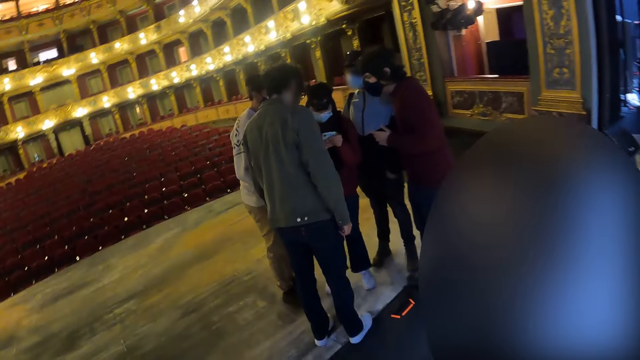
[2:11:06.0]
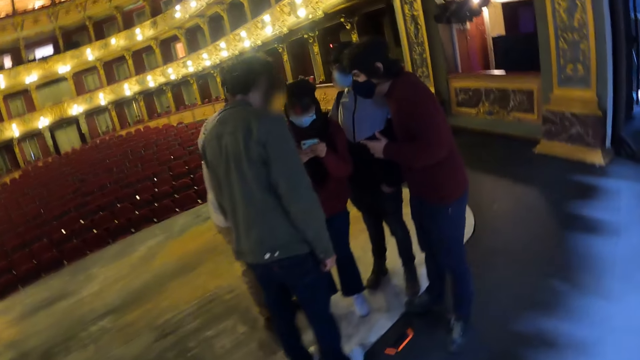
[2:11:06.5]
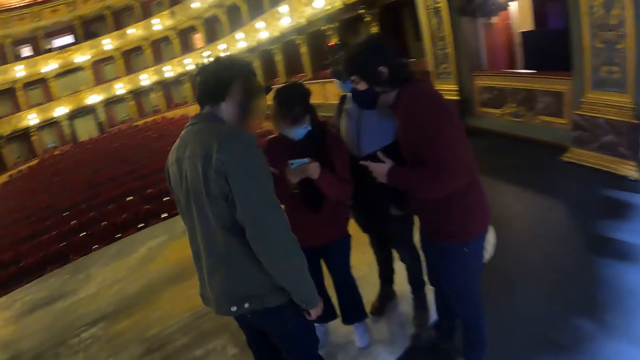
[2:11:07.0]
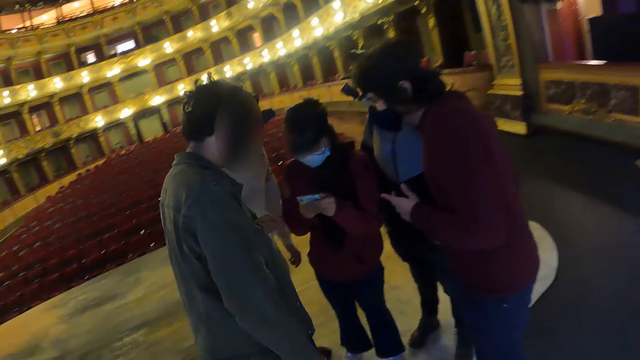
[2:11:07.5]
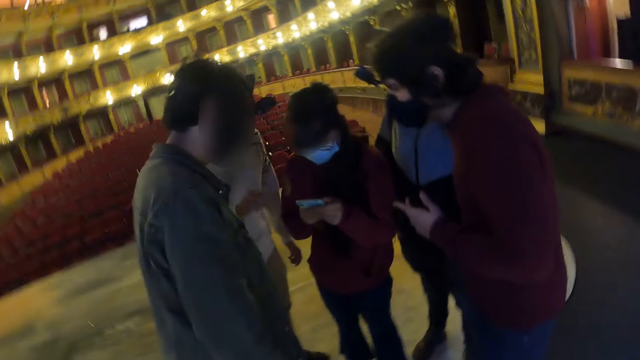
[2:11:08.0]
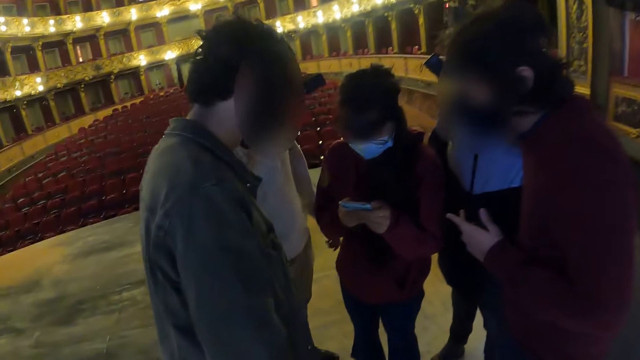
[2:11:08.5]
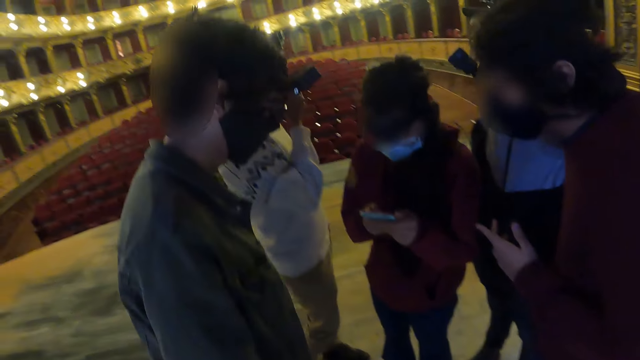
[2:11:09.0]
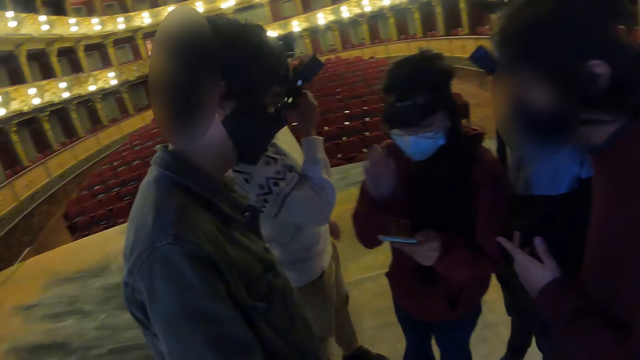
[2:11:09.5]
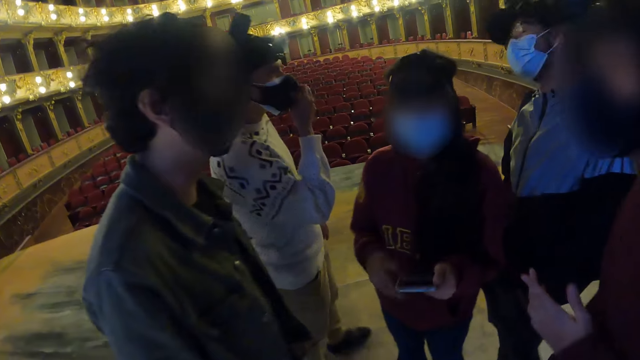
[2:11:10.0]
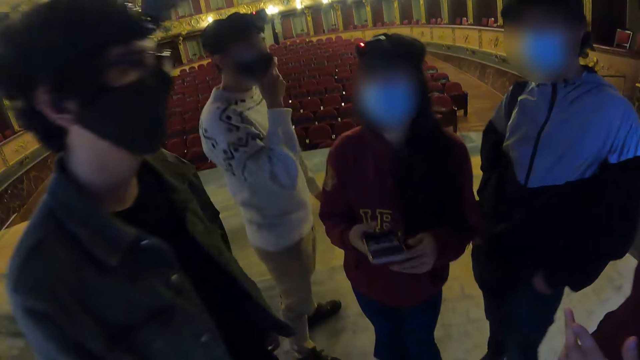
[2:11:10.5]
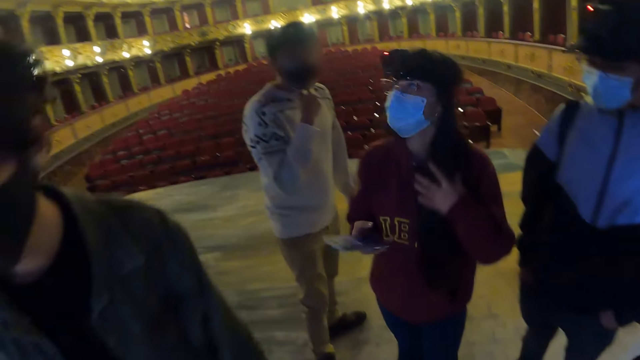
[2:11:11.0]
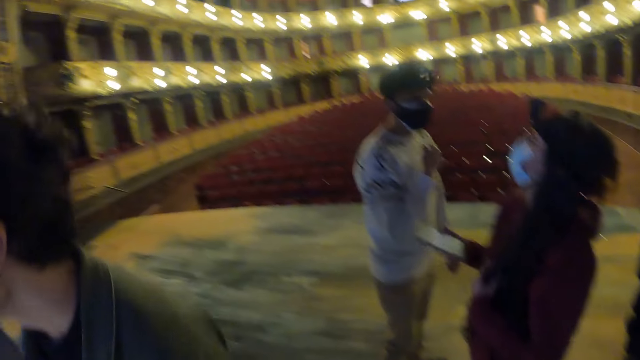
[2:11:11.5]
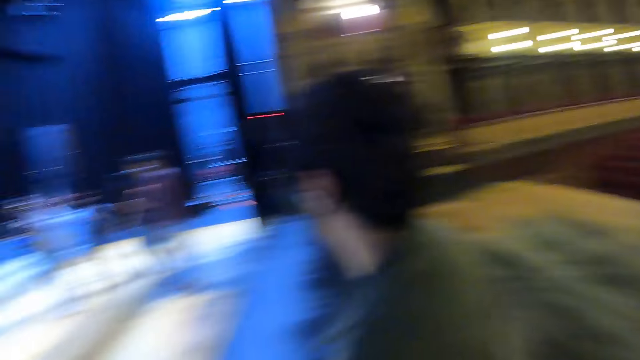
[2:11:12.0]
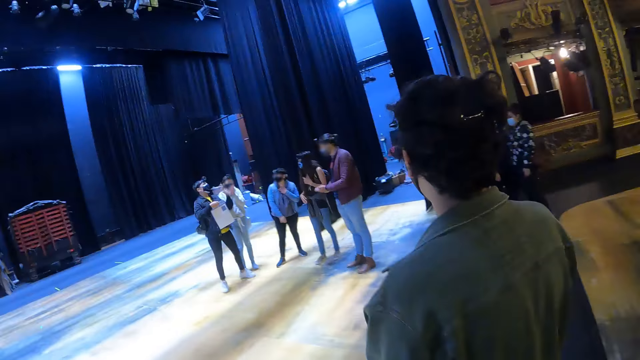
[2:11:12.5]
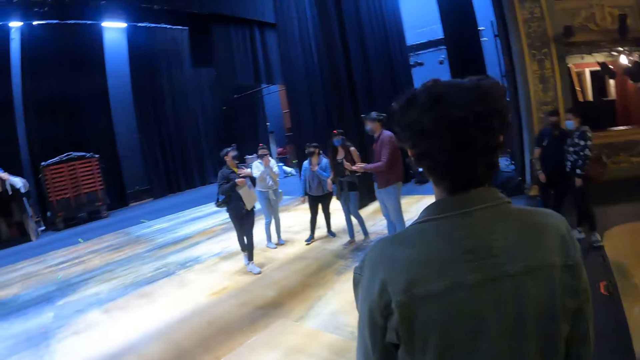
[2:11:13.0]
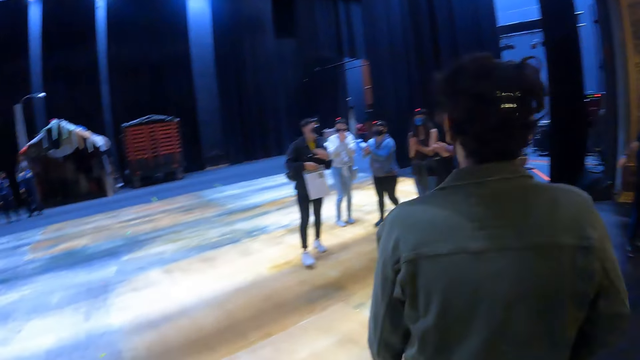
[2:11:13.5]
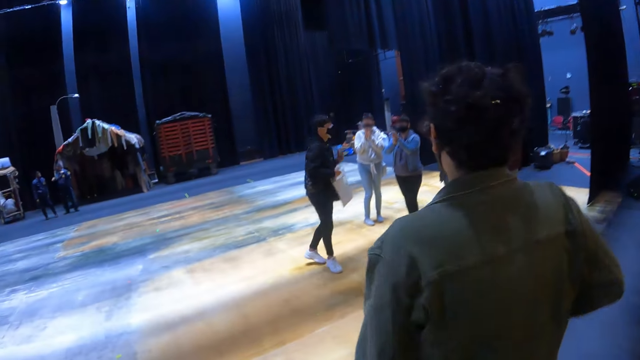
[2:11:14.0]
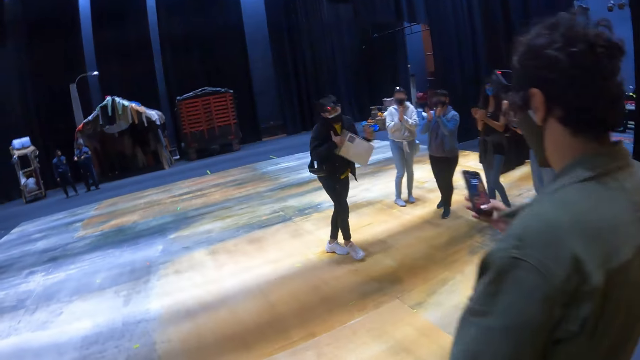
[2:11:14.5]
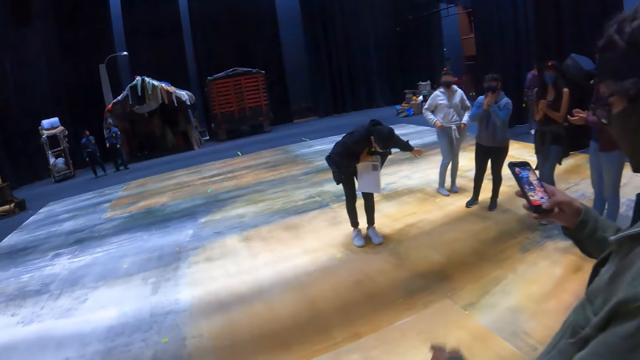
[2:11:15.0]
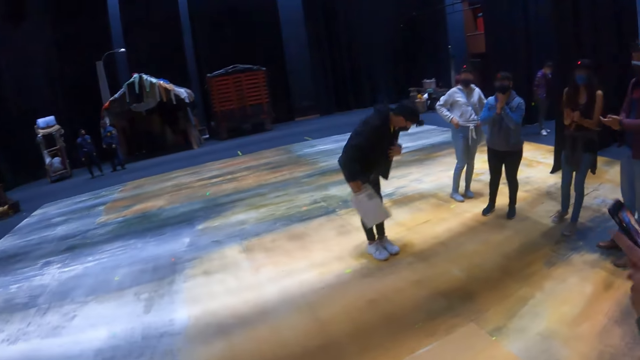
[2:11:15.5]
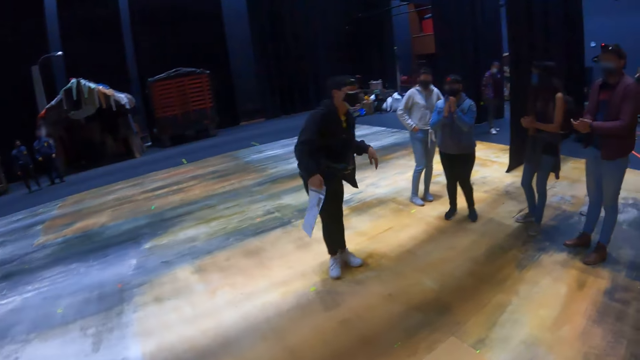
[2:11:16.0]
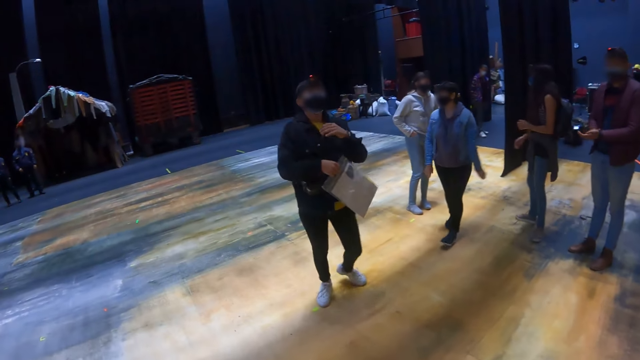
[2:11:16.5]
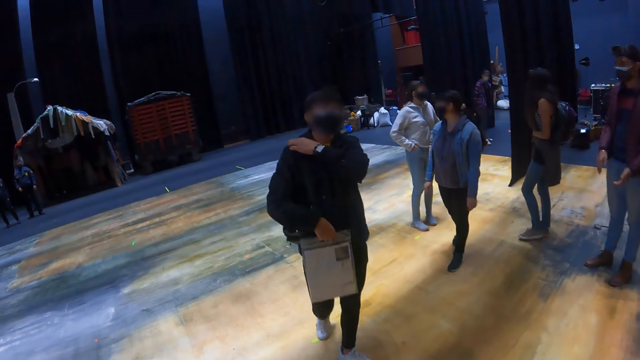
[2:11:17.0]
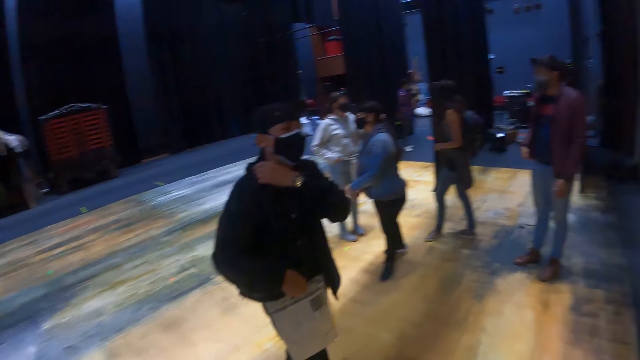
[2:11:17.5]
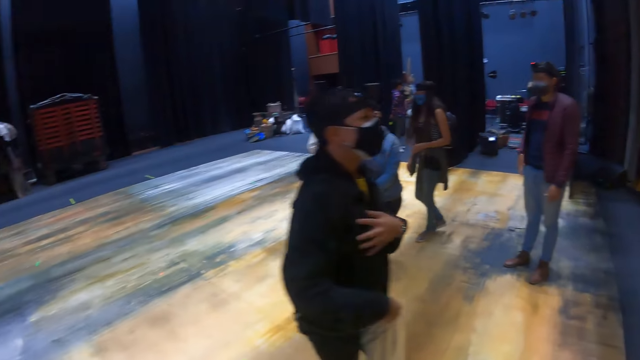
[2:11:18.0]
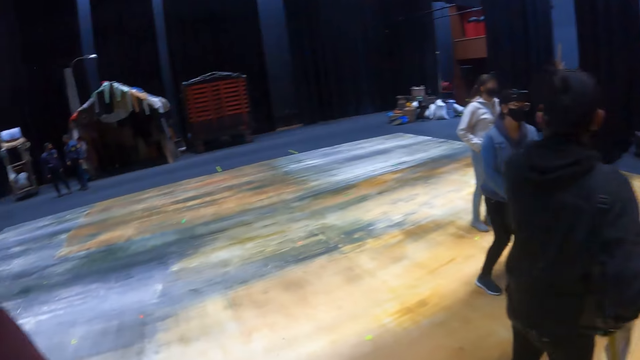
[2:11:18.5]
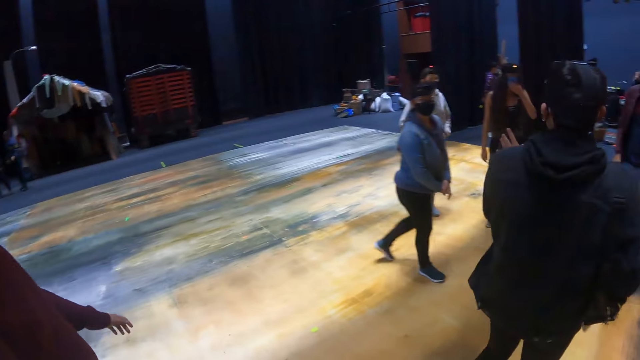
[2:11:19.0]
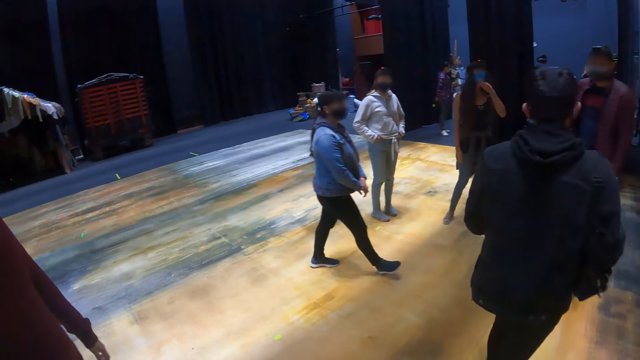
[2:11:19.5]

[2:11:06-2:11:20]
A woman scrolls the phone. The camera wearer joins a friends meeting. The woman holds the phone. The camera wearer looks around the conference hall. They walk in the conference hall.

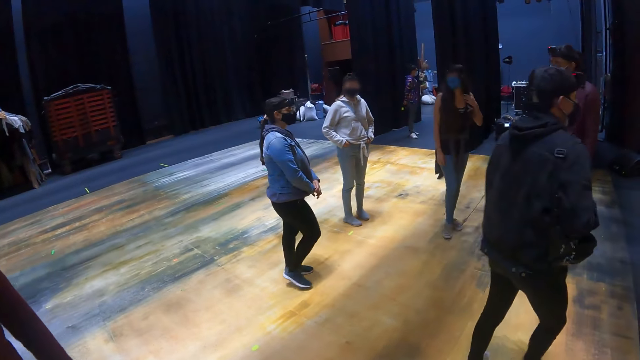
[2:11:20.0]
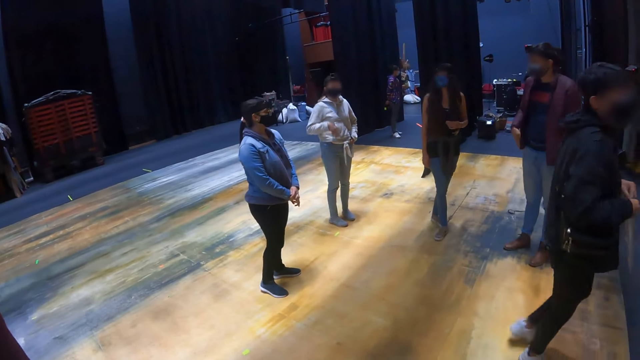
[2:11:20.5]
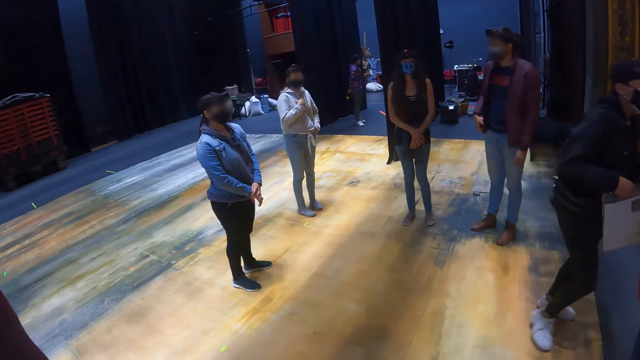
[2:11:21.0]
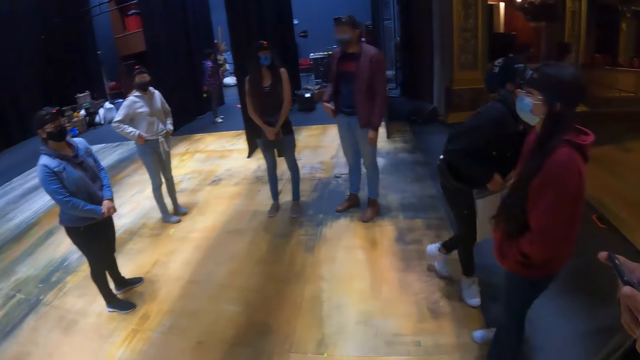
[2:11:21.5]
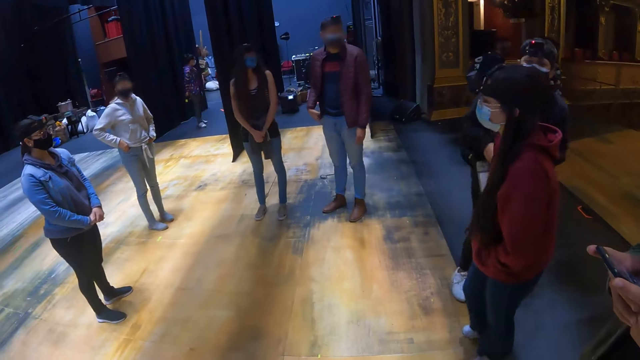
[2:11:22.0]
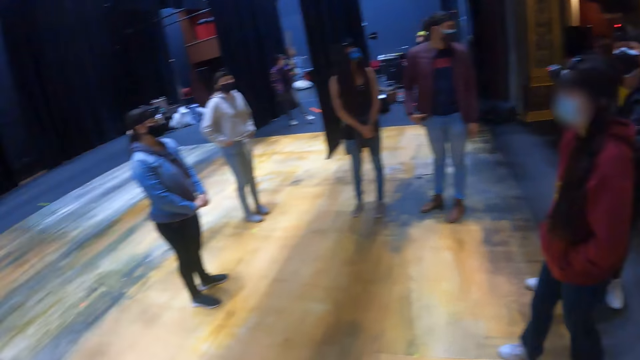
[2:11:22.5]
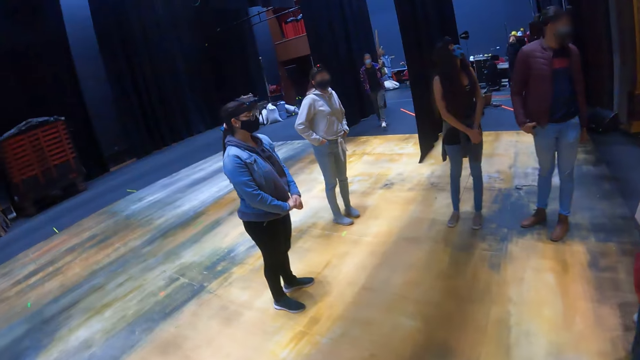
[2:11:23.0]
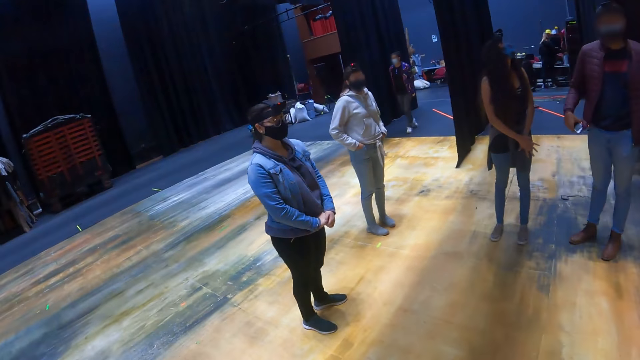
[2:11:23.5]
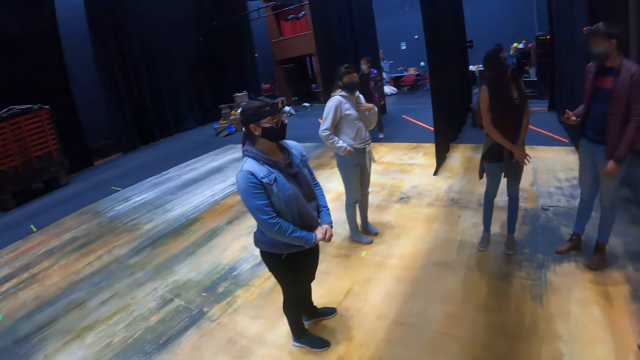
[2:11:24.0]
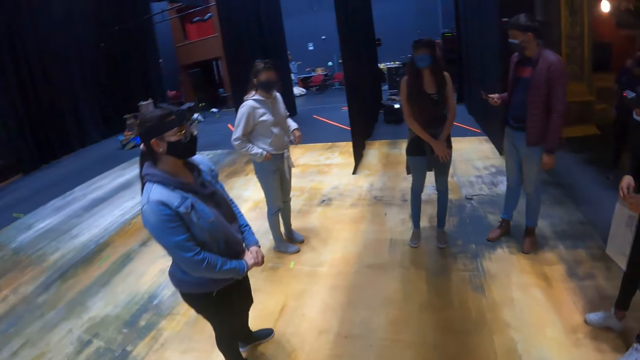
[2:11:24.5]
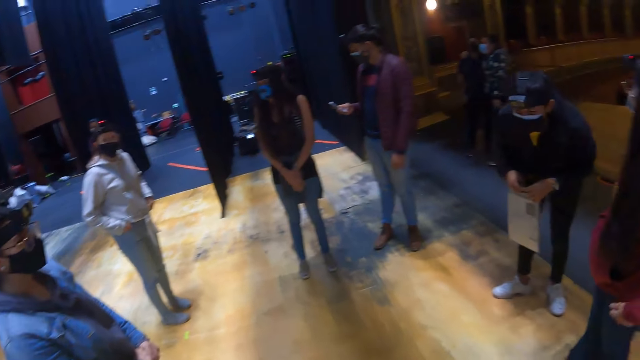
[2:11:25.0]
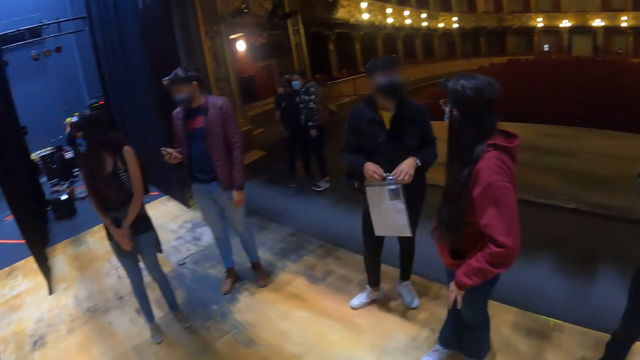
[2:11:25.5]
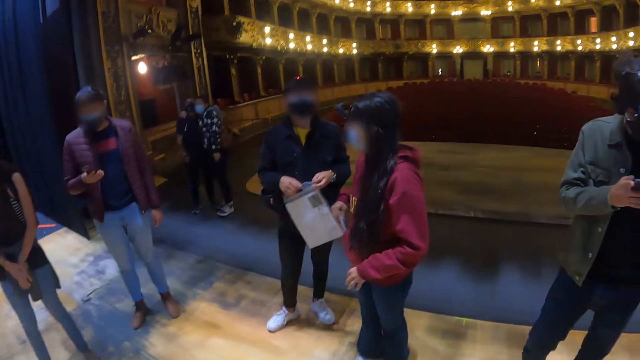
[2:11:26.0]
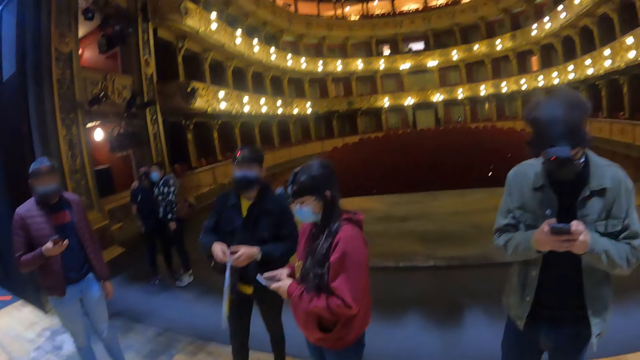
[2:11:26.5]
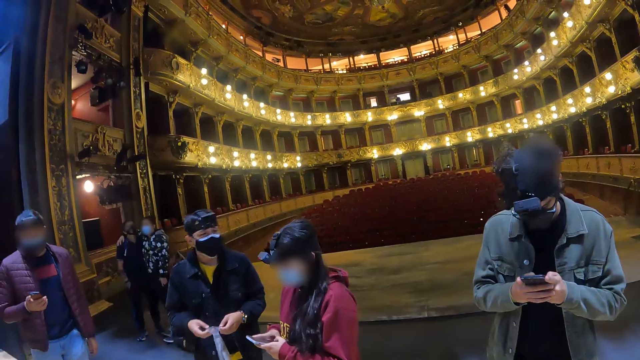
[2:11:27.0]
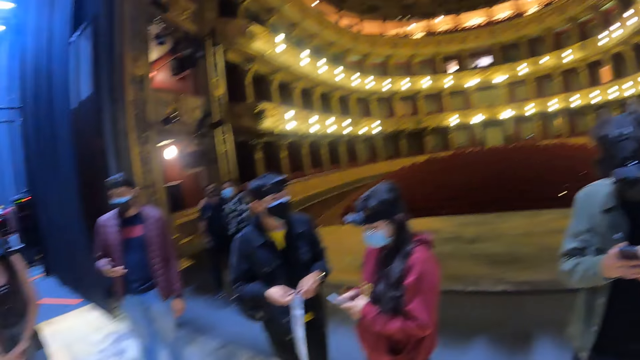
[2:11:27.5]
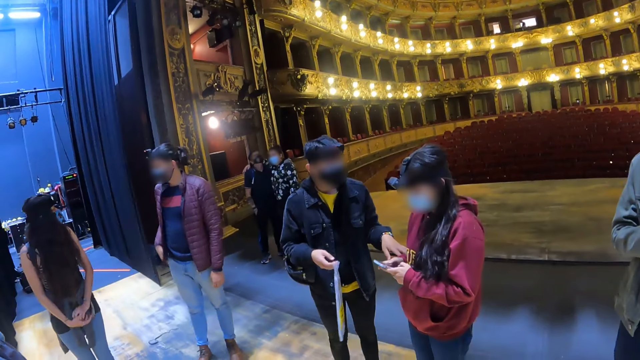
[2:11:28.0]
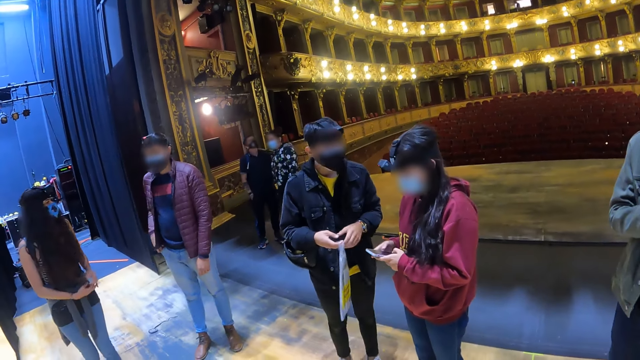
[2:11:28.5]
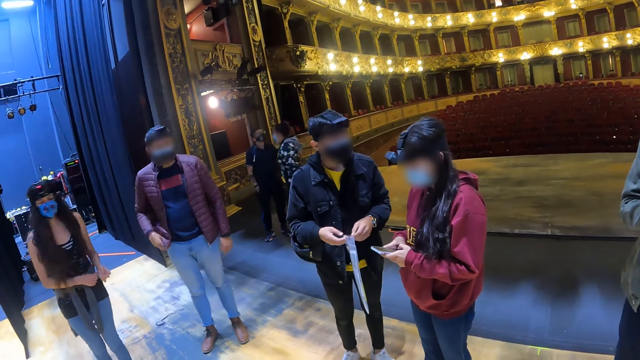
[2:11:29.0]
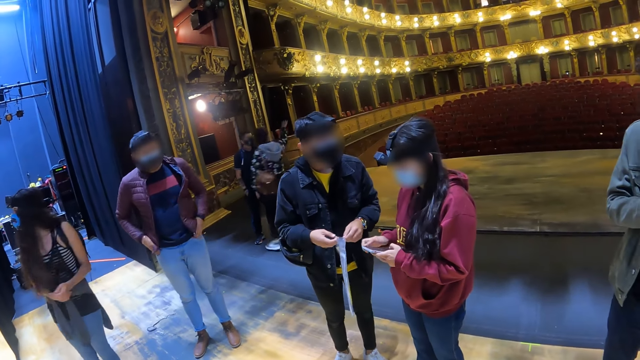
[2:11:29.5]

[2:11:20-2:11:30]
A woman scrolls the phone.
